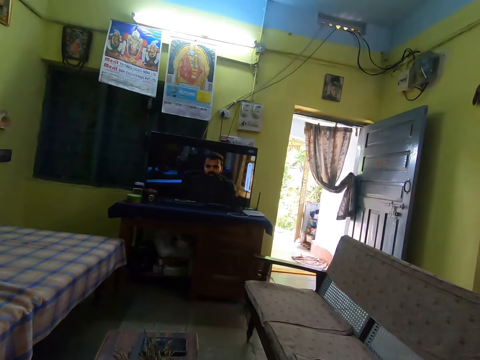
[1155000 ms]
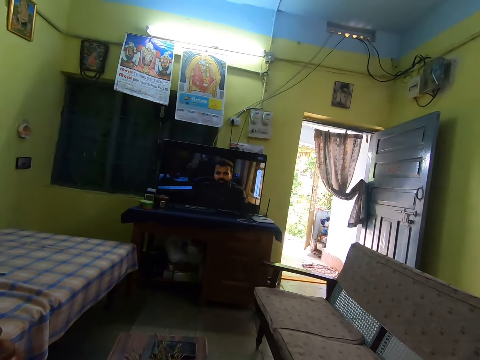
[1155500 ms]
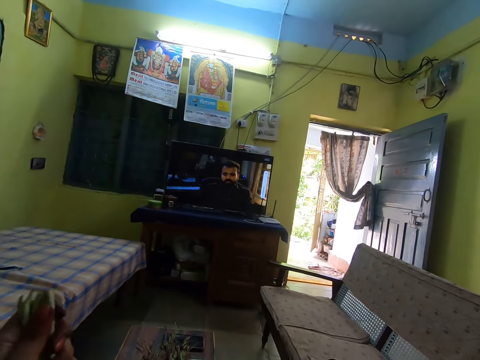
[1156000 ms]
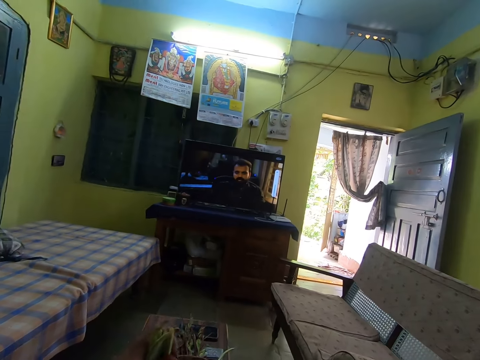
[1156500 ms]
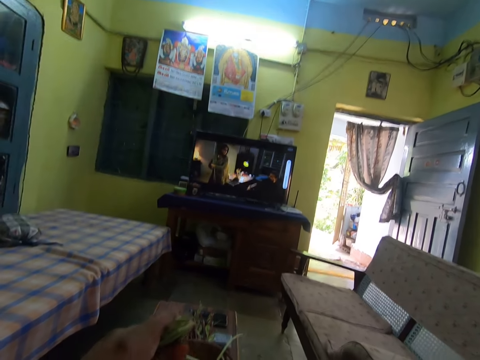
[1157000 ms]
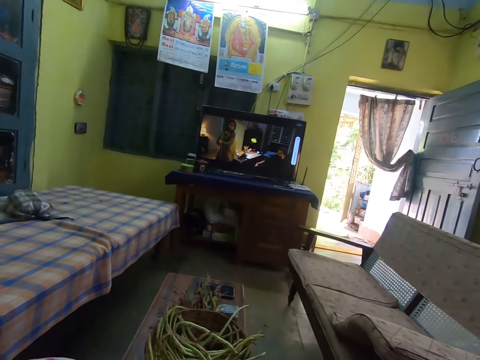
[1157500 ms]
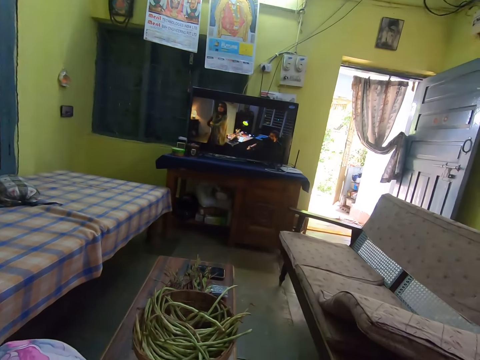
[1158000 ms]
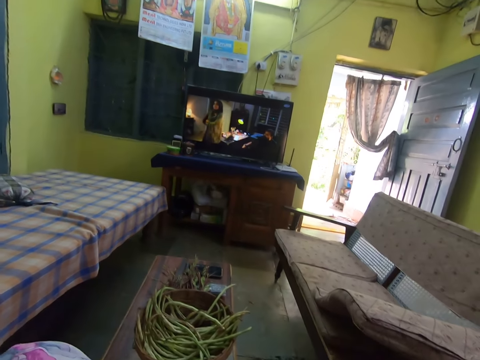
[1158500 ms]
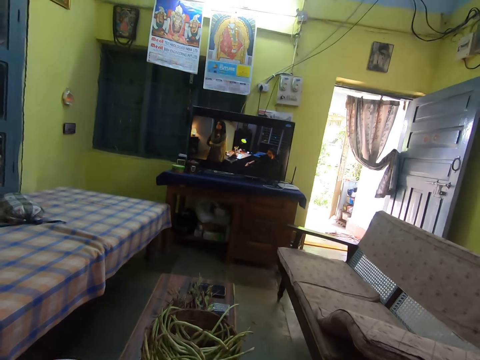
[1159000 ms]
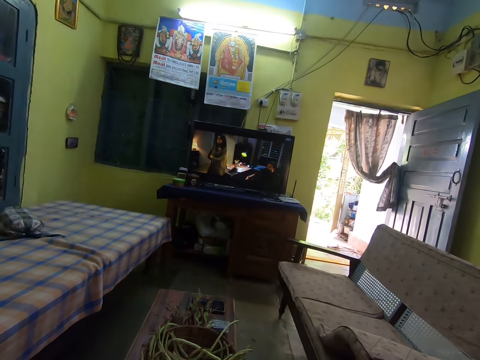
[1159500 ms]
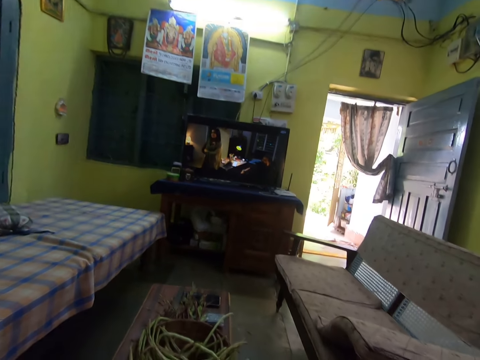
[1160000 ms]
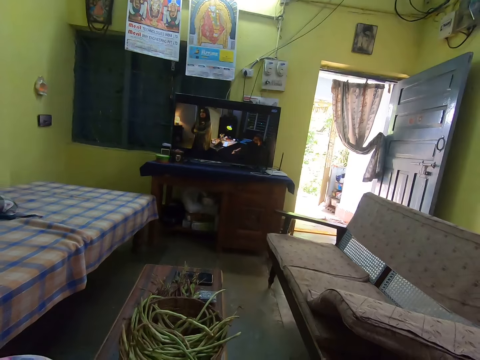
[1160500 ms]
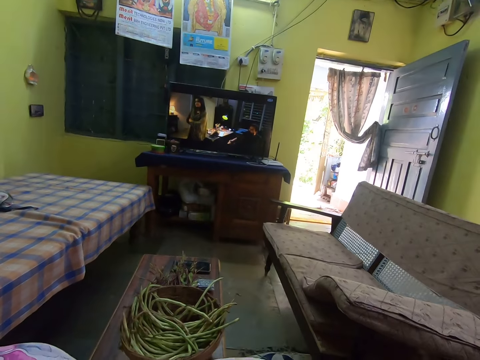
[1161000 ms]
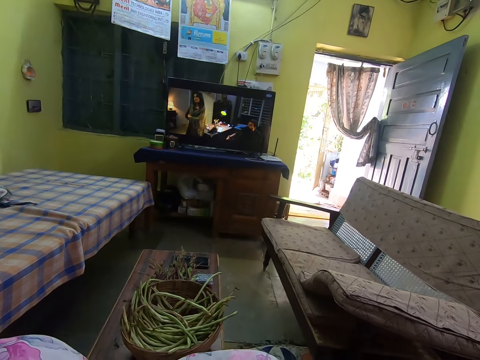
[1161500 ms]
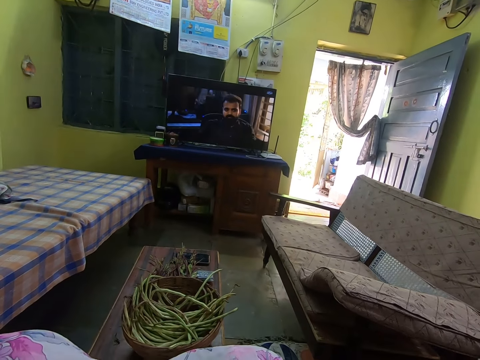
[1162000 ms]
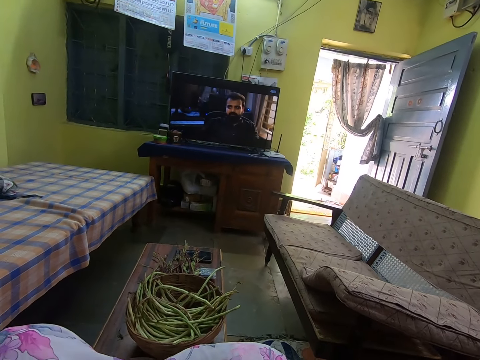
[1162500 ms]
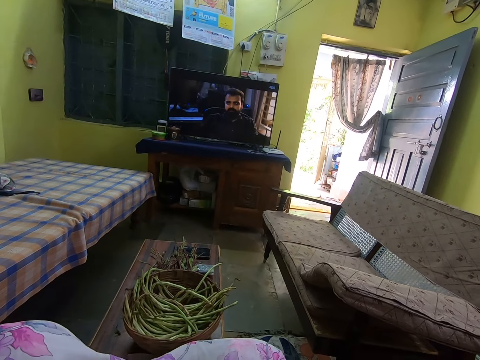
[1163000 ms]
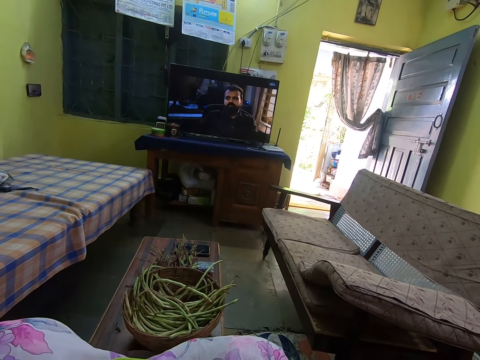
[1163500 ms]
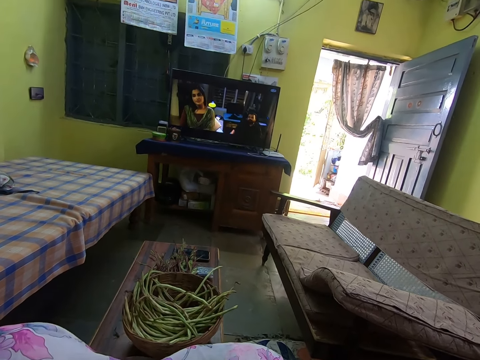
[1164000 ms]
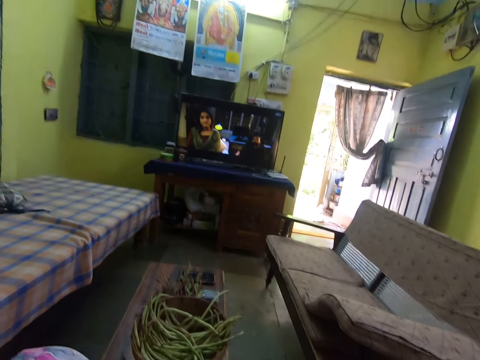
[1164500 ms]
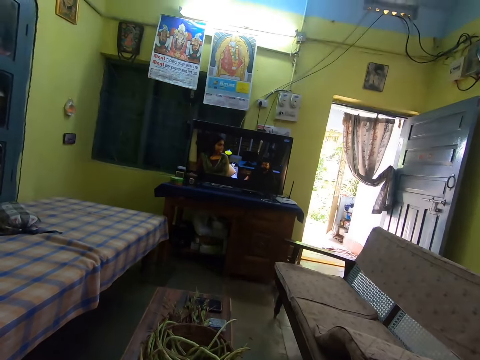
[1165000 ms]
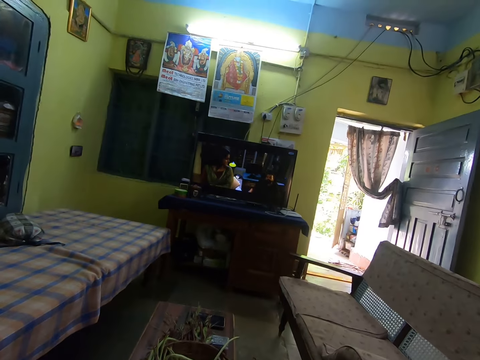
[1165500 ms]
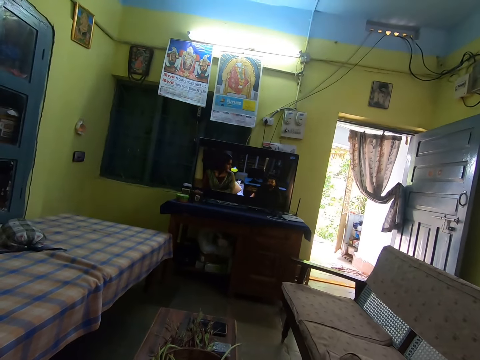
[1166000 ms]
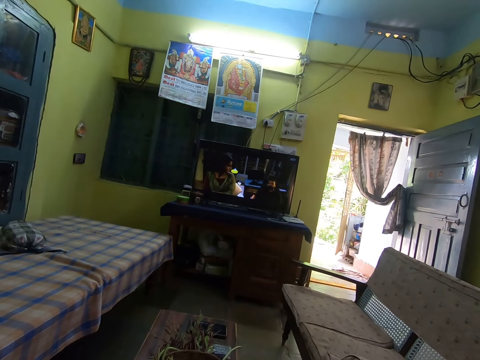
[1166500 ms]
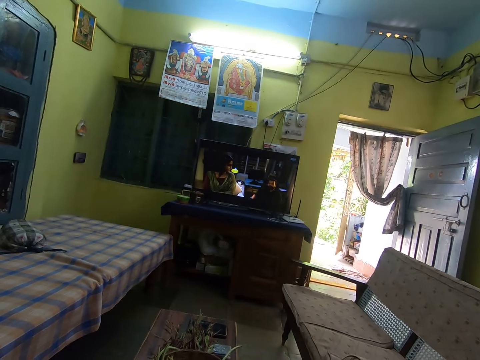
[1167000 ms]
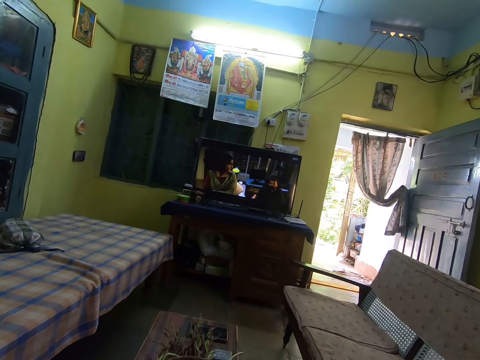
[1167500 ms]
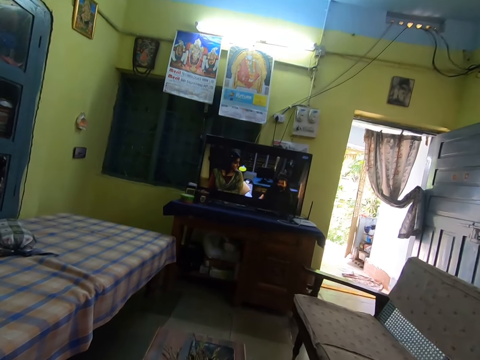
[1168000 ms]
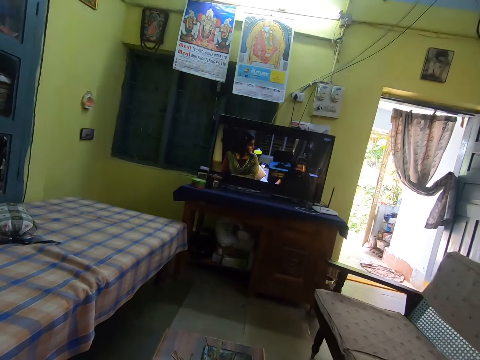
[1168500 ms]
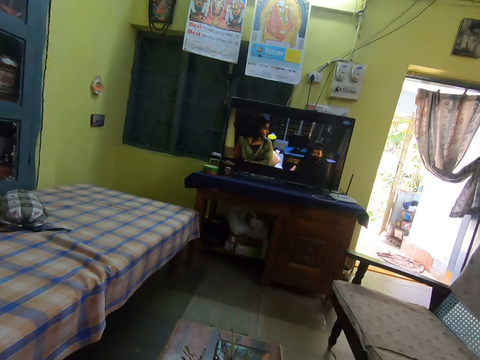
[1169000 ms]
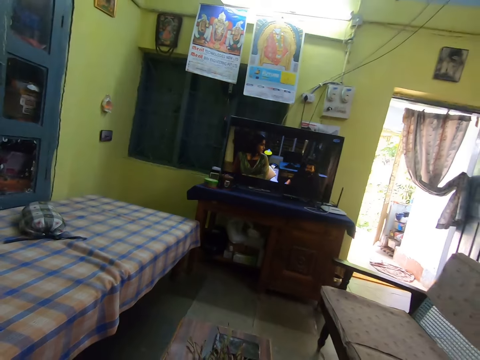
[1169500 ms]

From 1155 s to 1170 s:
The camera wearer raises their left hand. They look around.

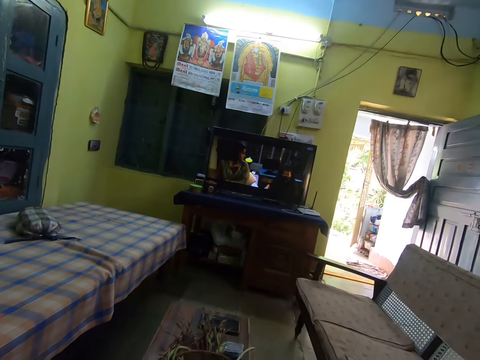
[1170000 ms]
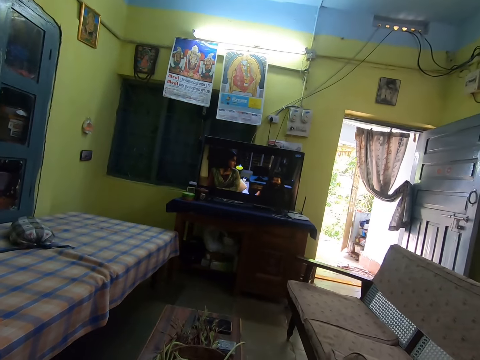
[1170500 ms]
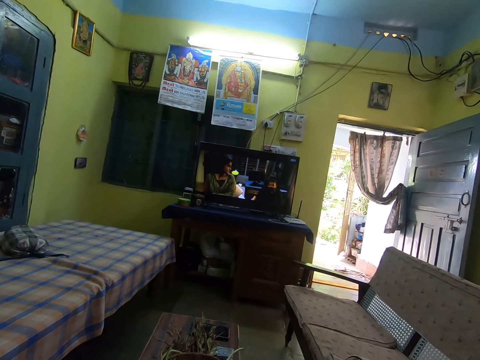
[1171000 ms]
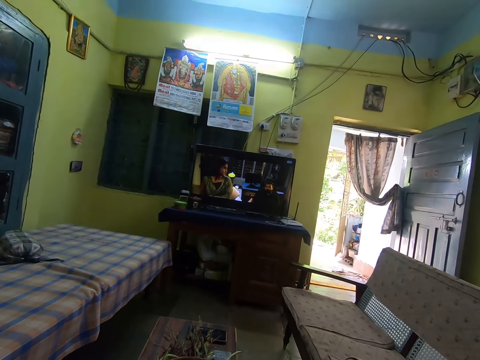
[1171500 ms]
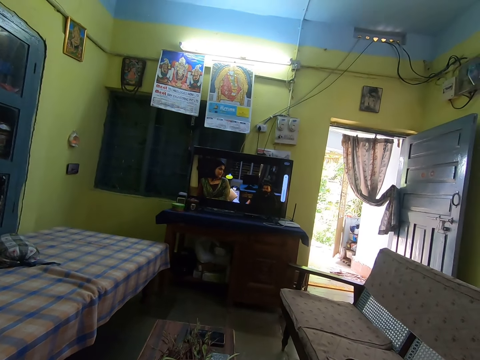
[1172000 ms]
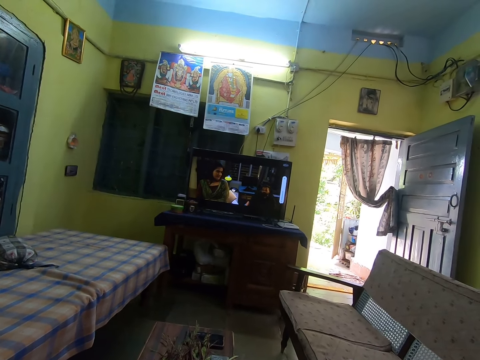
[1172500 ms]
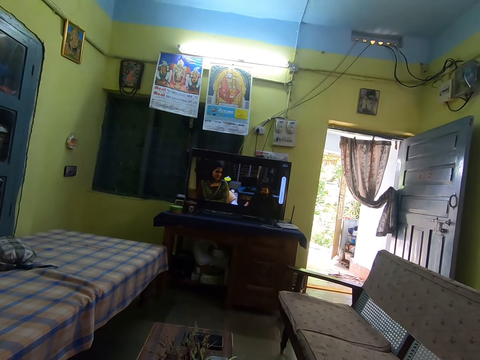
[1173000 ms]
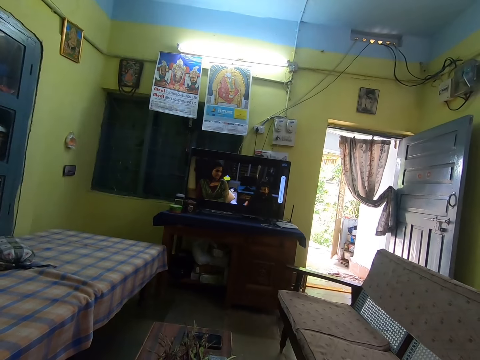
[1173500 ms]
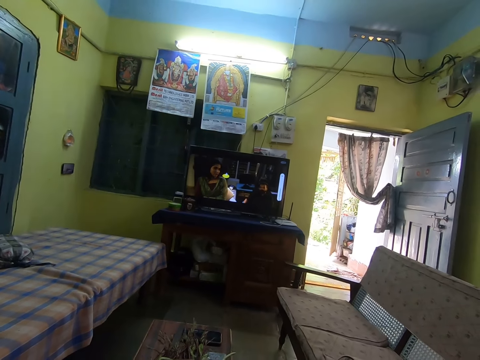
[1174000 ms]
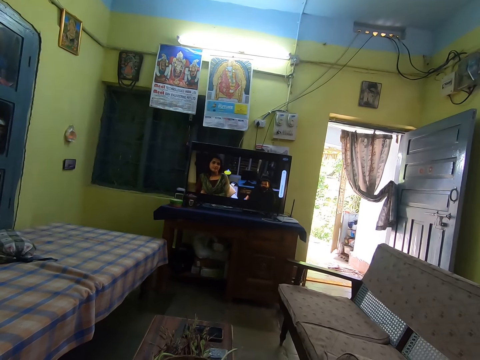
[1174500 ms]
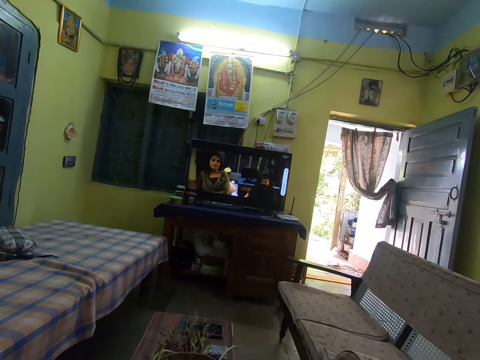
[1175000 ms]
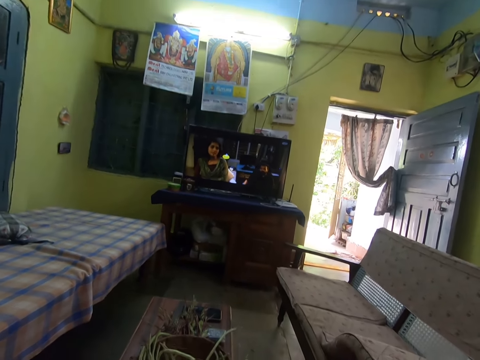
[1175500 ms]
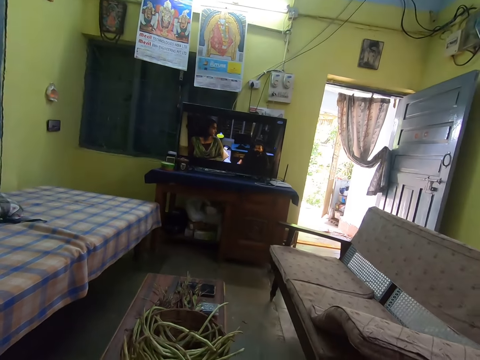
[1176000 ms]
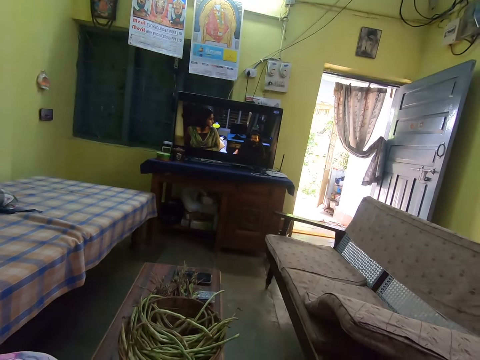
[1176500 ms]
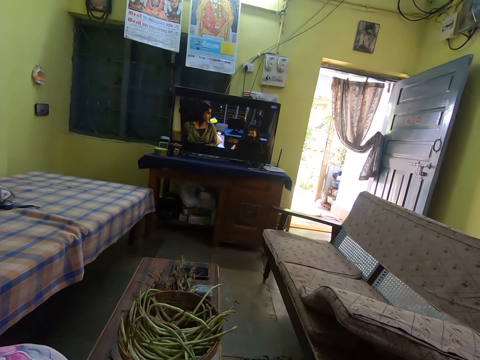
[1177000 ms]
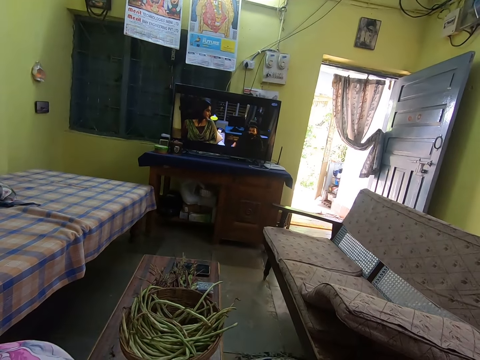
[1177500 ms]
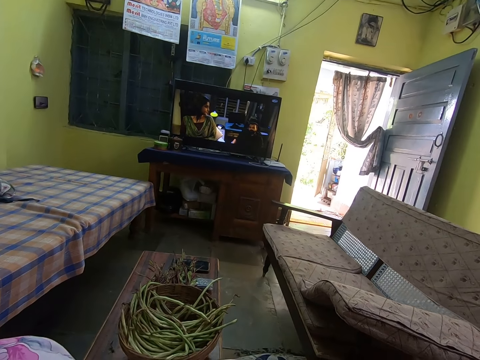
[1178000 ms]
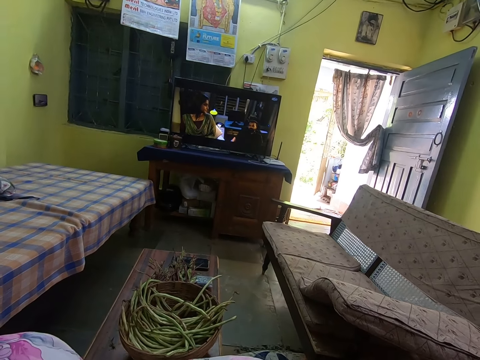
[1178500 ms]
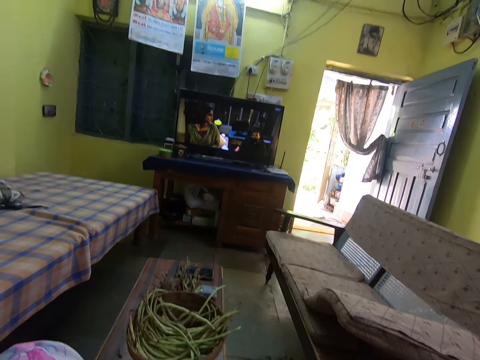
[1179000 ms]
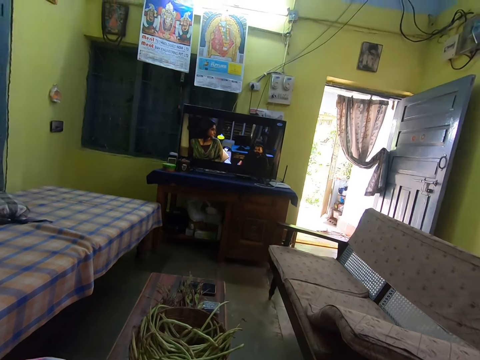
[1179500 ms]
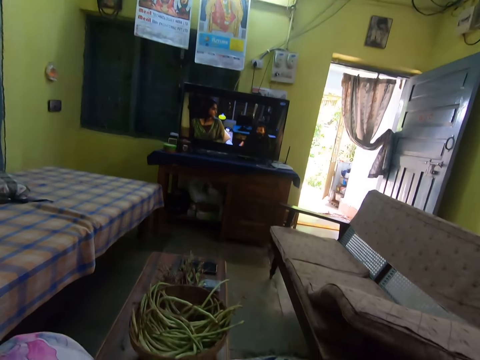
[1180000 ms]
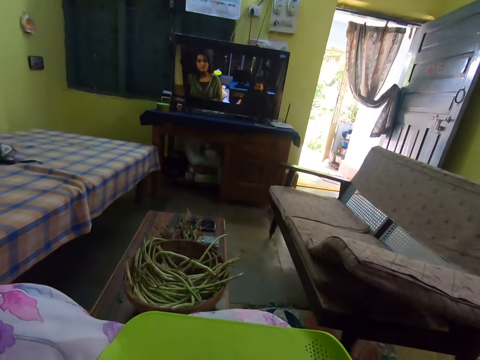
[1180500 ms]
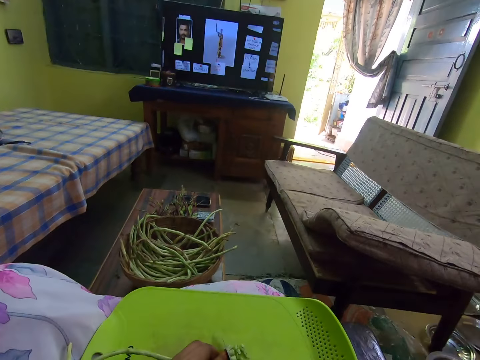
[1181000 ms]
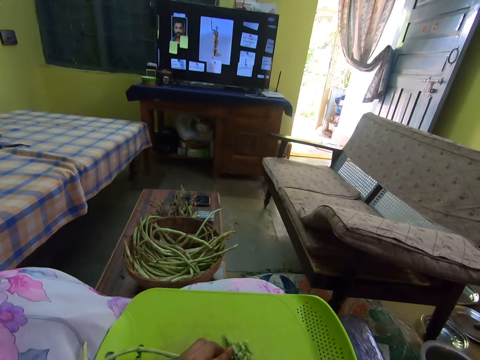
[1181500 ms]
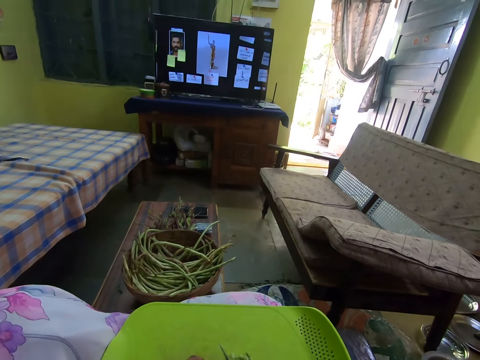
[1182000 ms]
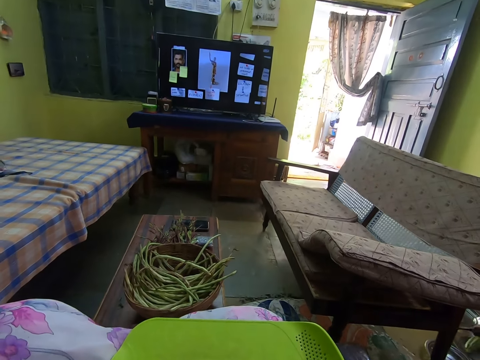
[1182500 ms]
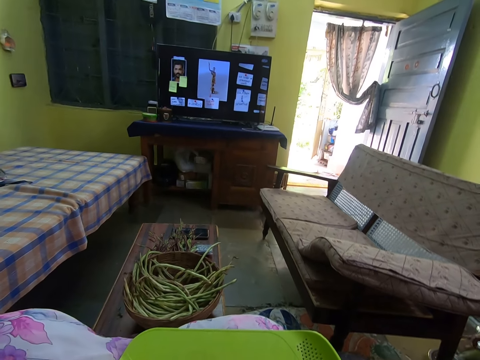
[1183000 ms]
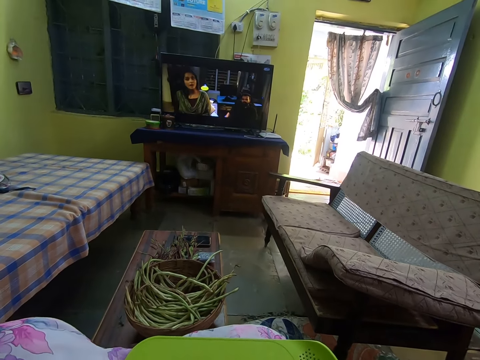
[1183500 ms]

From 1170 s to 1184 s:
The camera wearer watches television. She looks around. She chops the green beans on a chopping board with a knife in her right hand.
